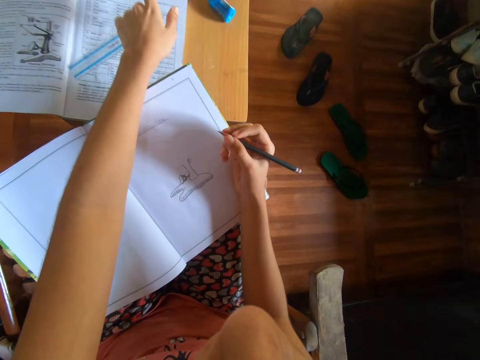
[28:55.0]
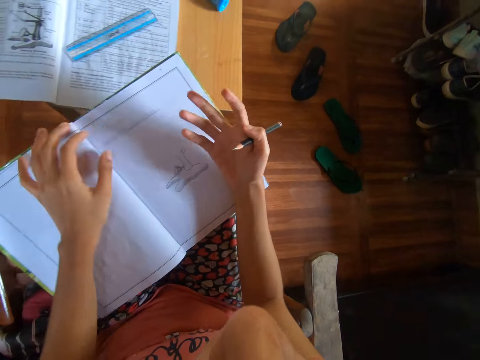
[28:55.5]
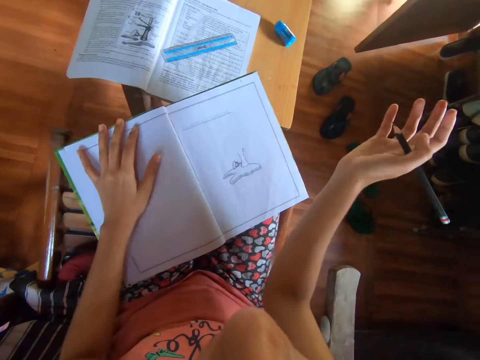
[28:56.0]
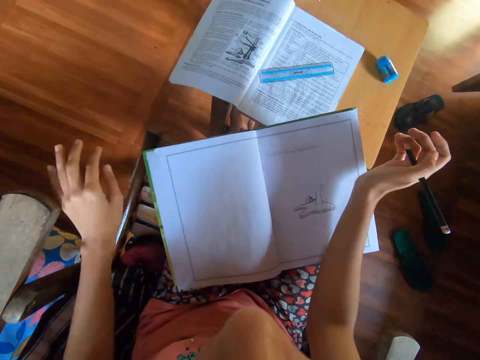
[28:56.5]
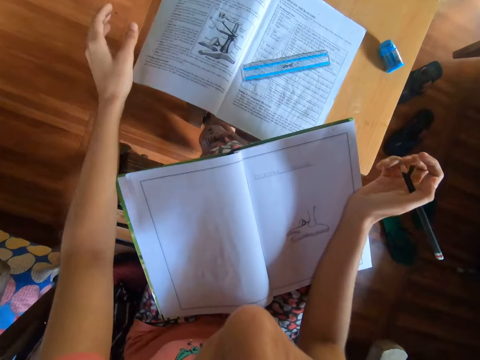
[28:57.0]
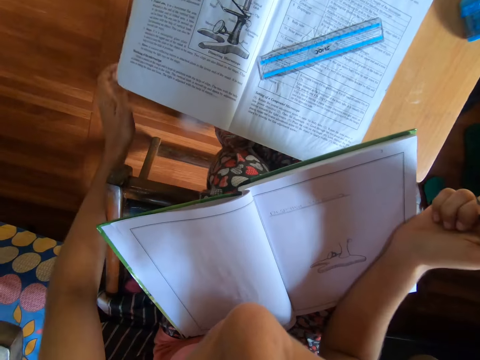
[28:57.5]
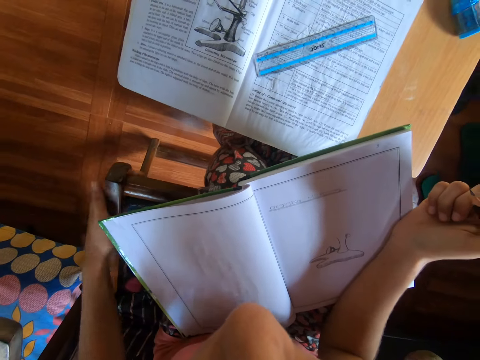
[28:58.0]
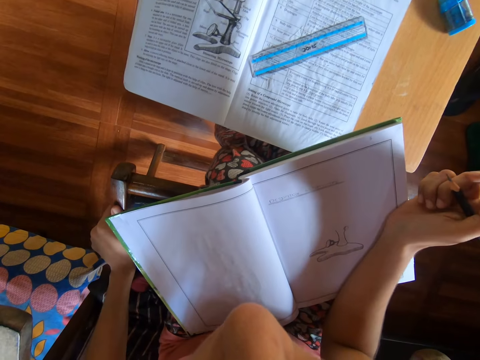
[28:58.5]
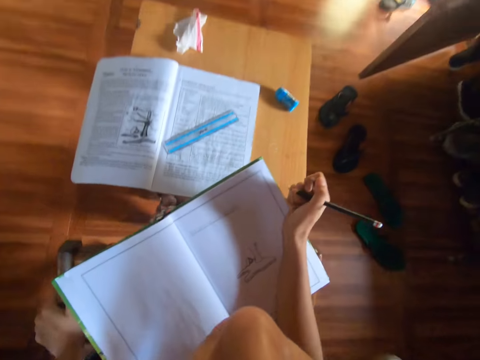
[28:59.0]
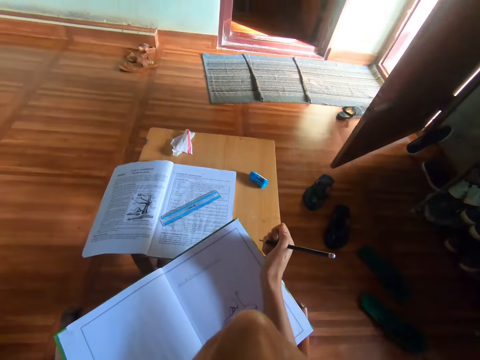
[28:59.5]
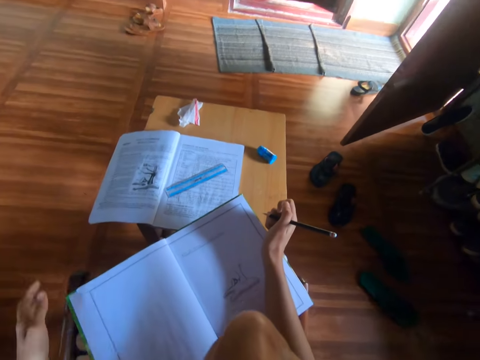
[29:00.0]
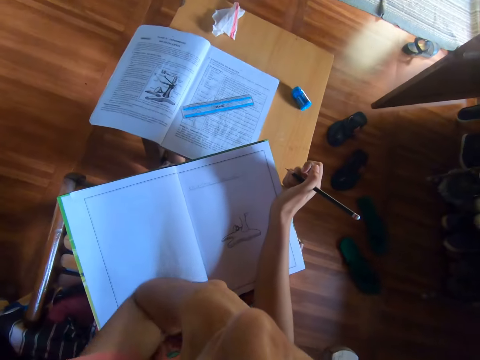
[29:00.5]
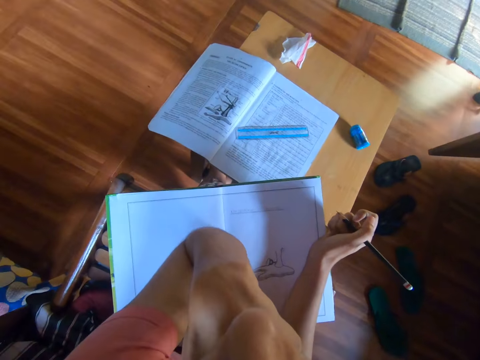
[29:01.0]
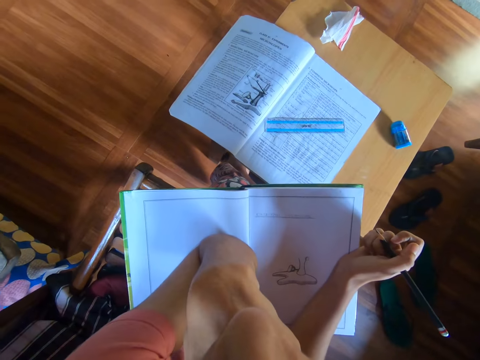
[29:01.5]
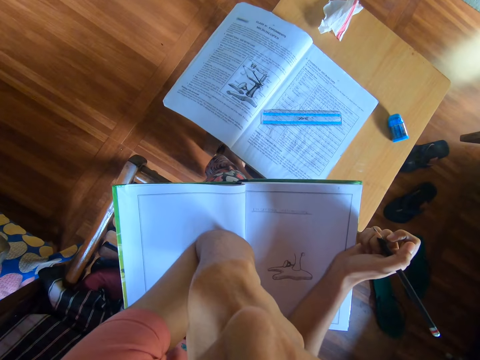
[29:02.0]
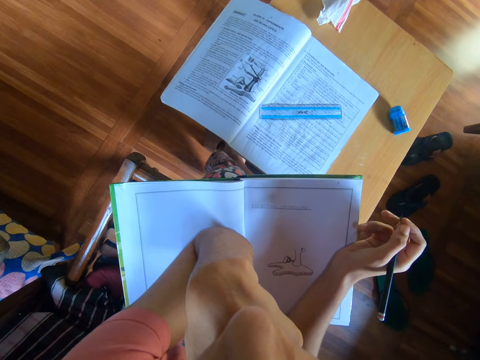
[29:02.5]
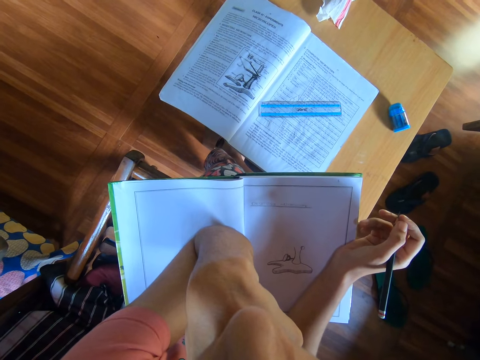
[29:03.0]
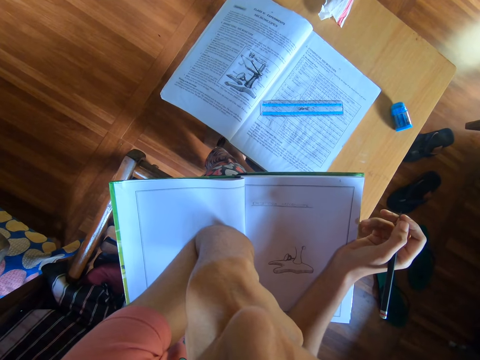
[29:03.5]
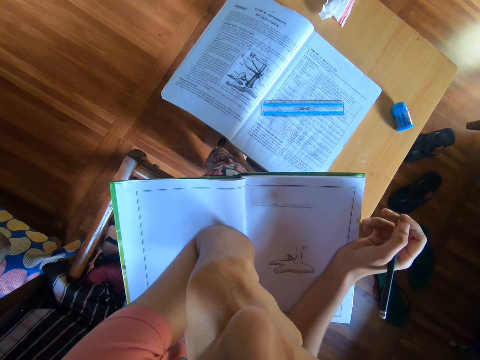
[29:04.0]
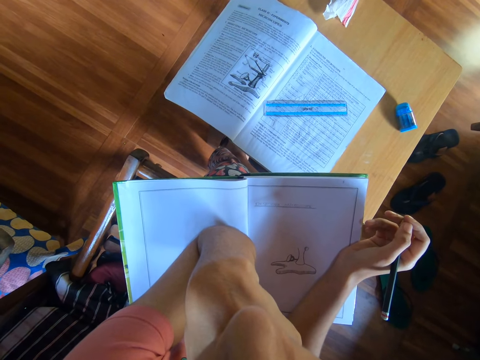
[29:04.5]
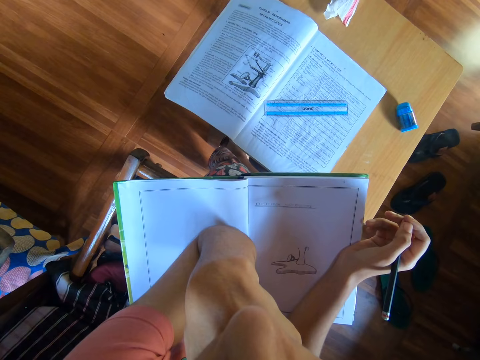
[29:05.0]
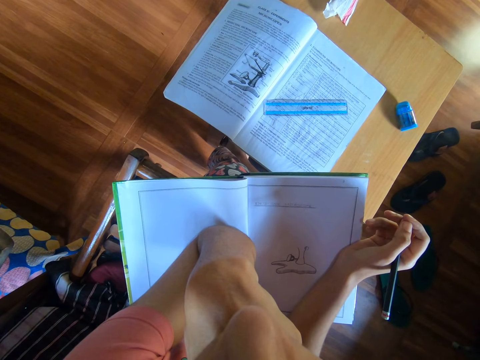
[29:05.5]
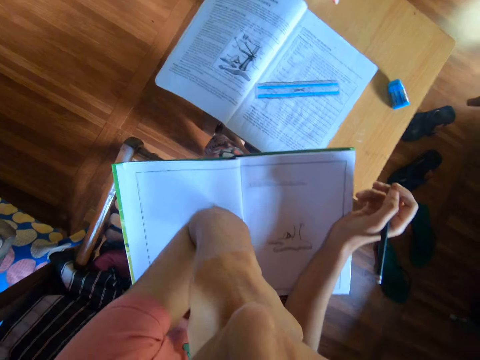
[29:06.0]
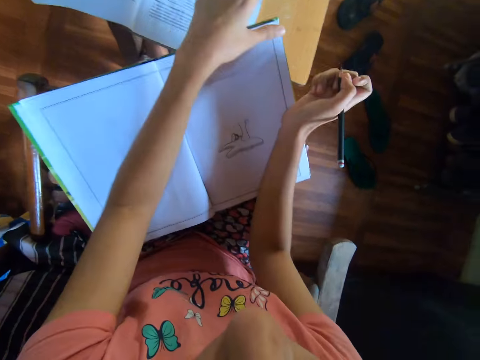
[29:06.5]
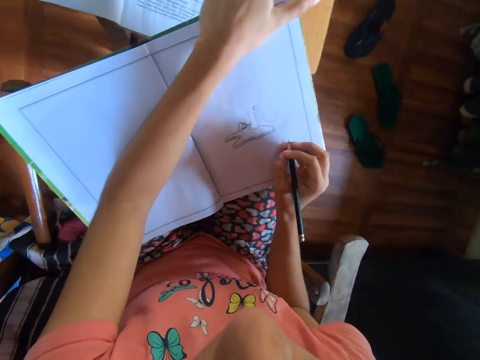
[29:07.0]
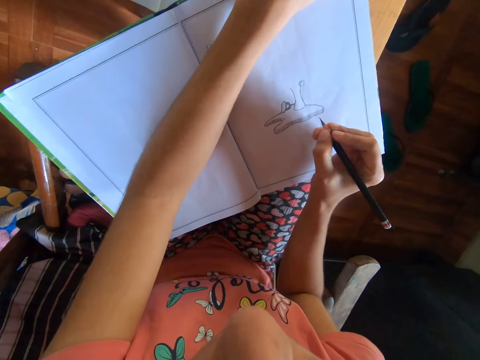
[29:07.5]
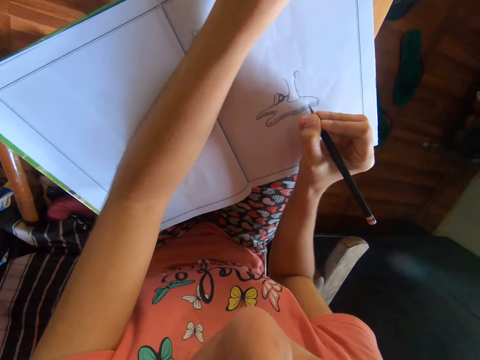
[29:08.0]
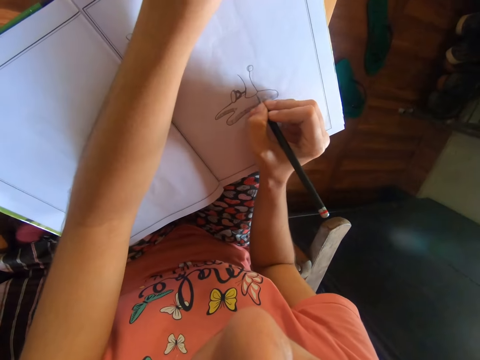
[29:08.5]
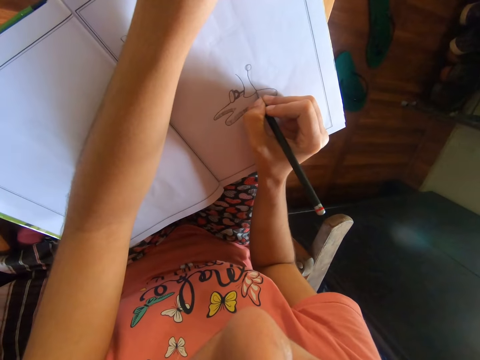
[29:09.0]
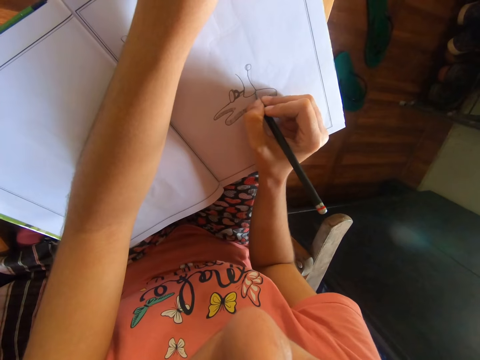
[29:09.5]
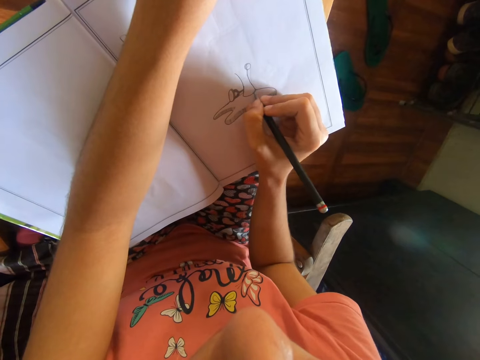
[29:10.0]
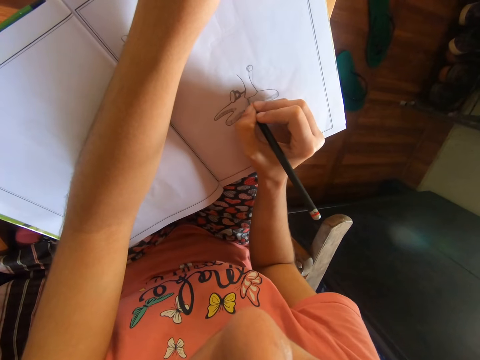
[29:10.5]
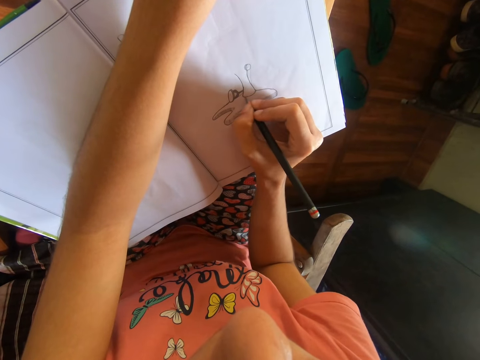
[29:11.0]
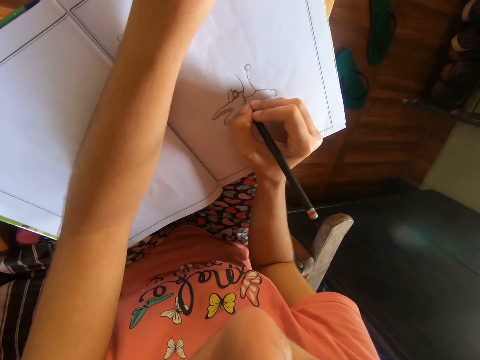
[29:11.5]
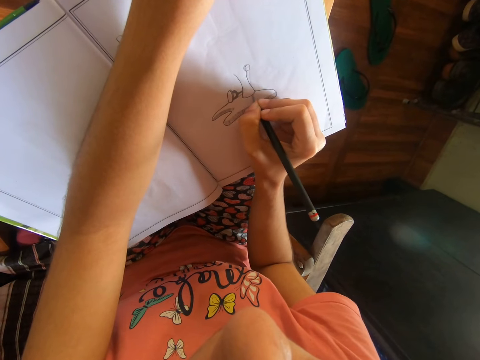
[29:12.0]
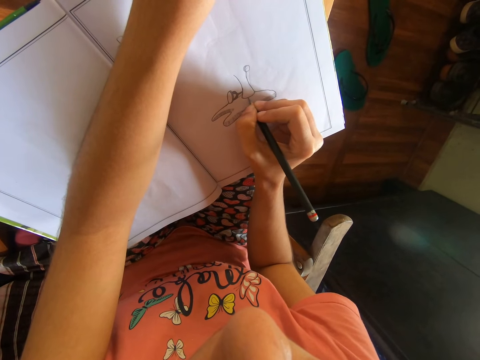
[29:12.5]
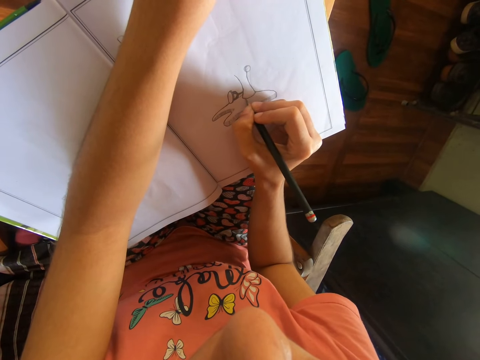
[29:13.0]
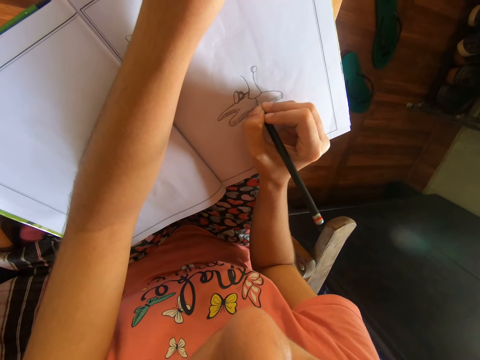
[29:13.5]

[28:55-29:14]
The camera wearer drops the ruler on the table with her left hand. She dusts the book with her right hand, places her left hand on the book, and dusts the book with her left hand. She touches the chair. She holds the chair with her left hand. She touches the face. She places her hand on her chin. She places her left elbow on the book. She stares at the book. She holds the book with her left hand. She adjusts the drawing book. She draws on the book with the pencil in her right hand.

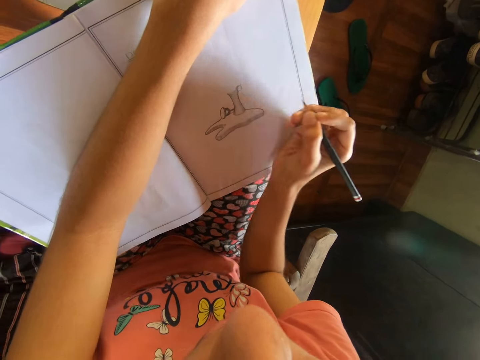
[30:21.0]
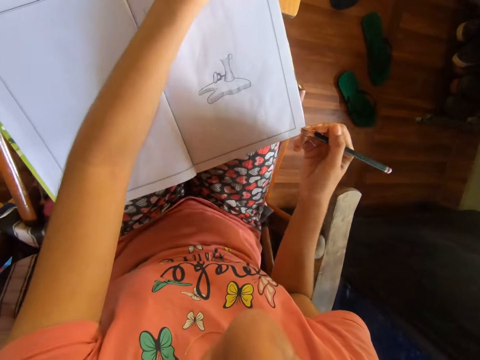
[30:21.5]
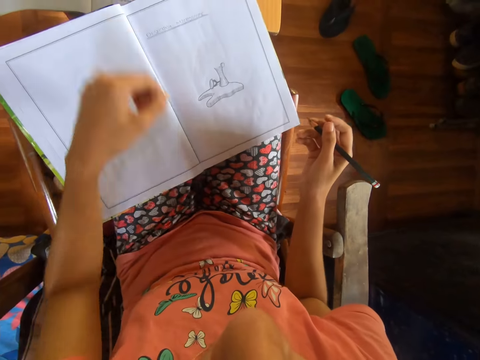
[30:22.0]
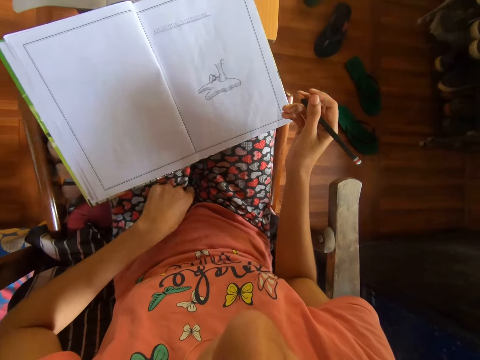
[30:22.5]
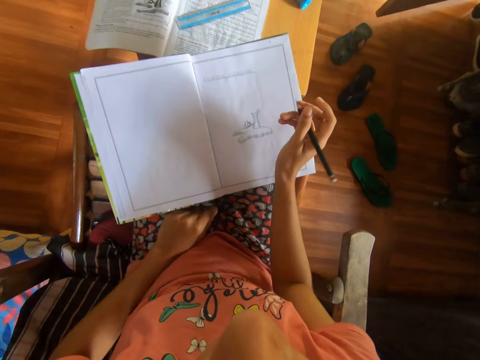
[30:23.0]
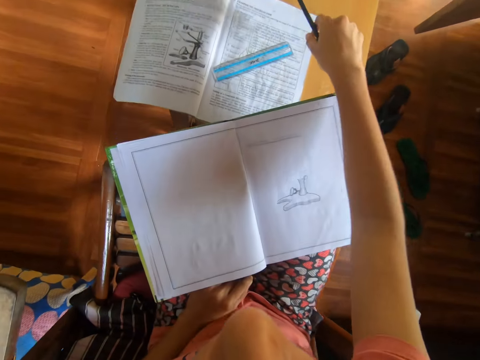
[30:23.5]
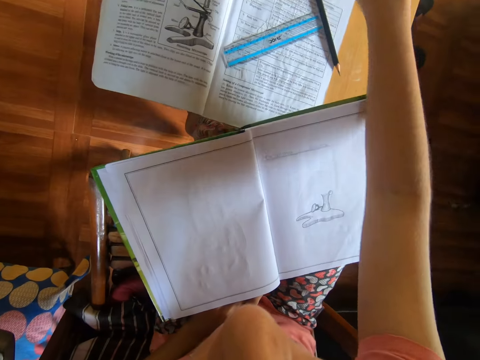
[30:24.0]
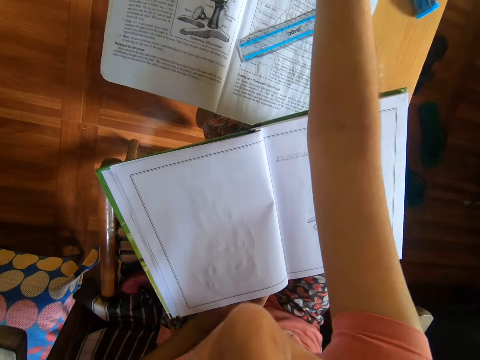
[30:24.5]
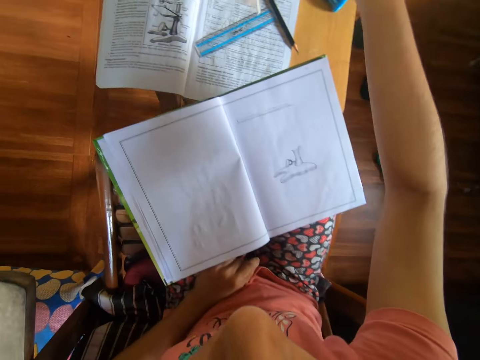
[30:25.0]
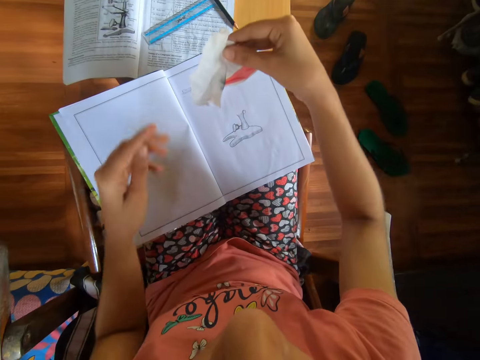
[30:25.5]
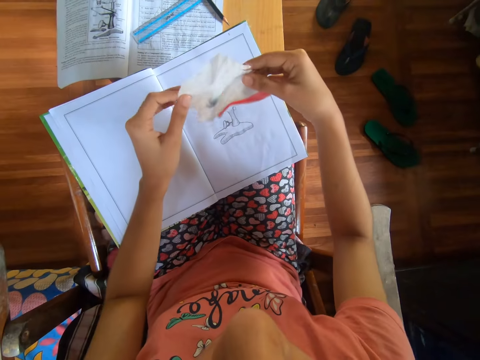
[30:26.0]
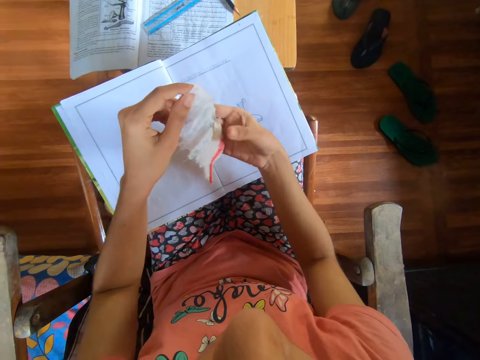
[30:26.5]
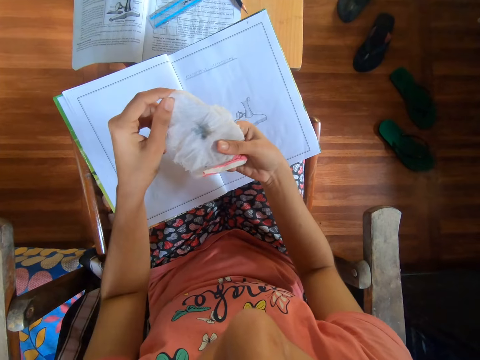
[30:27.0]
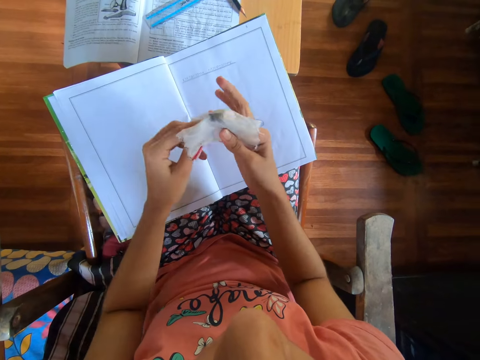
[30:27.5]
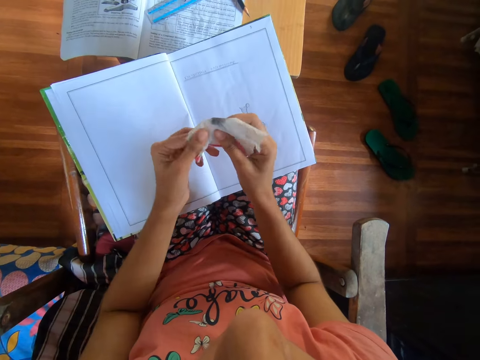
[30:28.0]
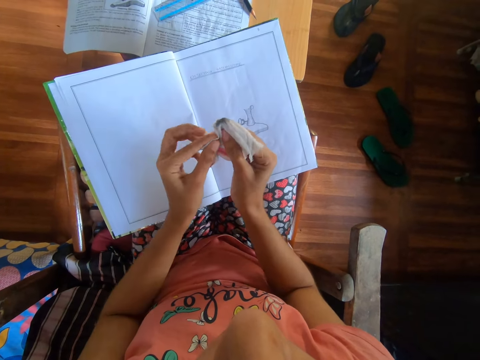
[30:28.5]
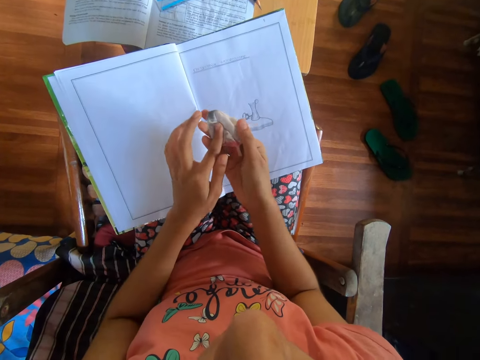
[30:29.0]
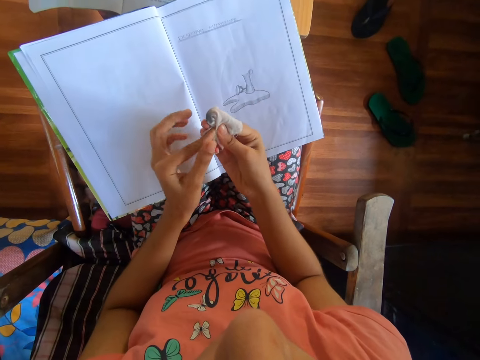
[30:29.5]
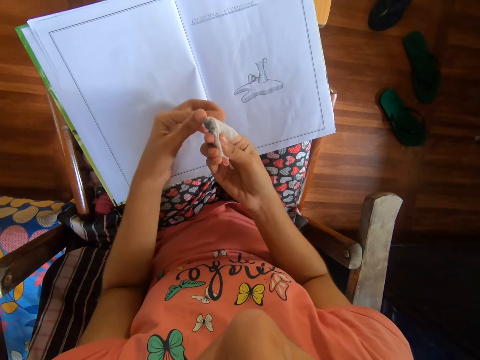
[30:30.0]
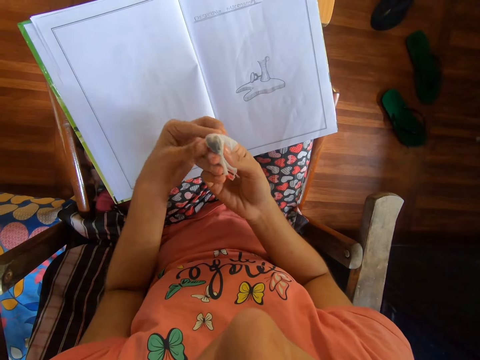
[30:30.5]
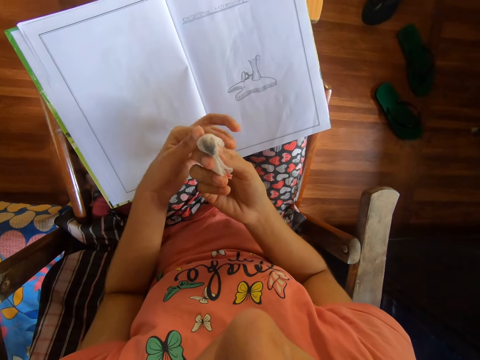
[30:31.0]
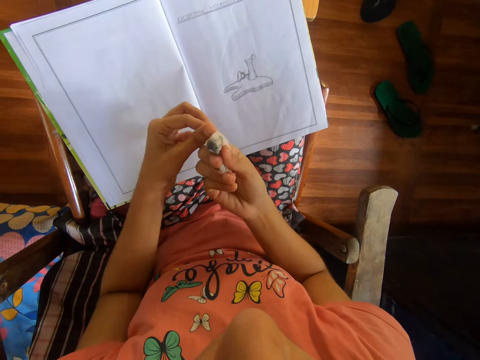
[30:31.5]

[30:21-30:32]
The camera wearer touches the cloth. She places her left hand on her lap. She drops the pencil on the table with her right hand. She picks a wipe or piece of fabric material from the table with her right hand. She holds the wipe with both hands. She adjusts the piece of fabric material on the finger. She wraps the wipe around her right index finger.
